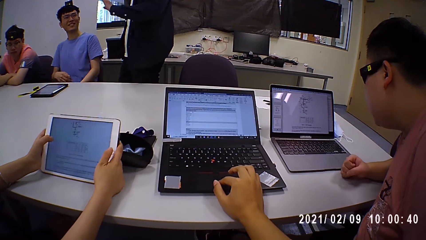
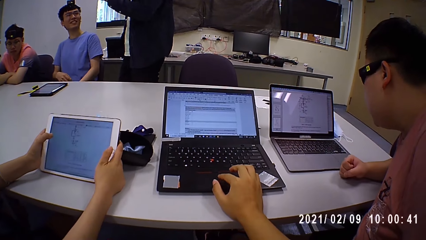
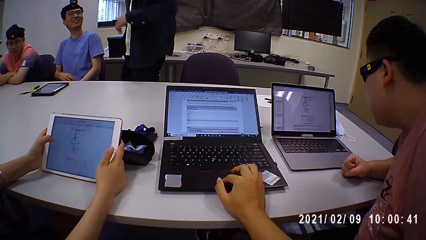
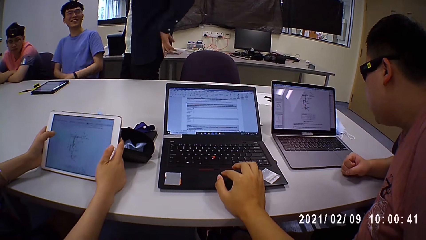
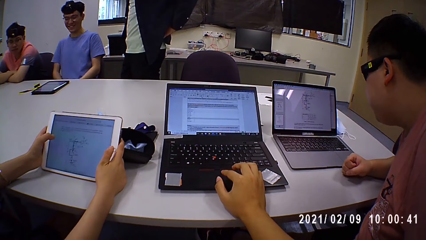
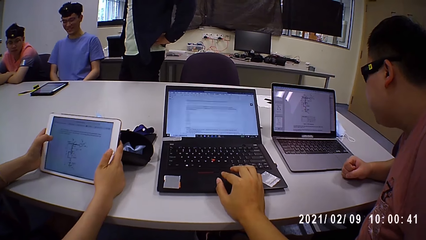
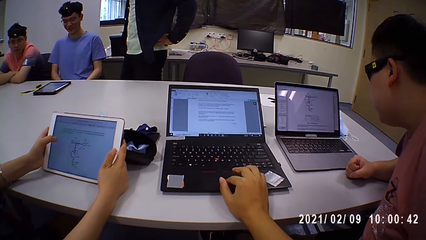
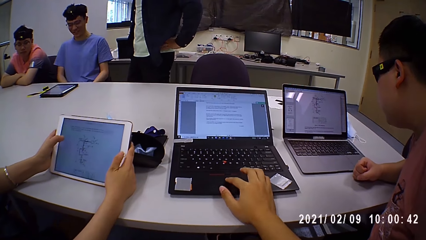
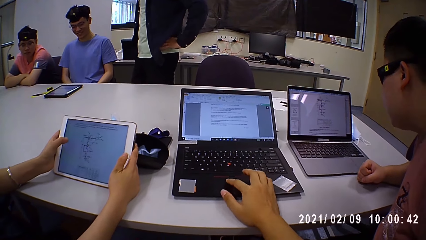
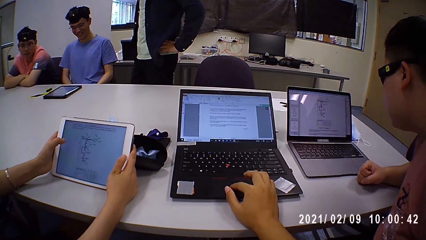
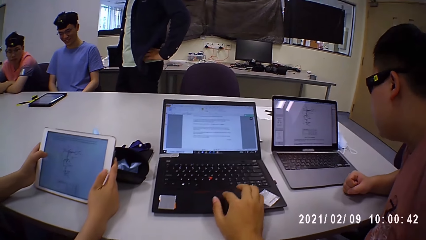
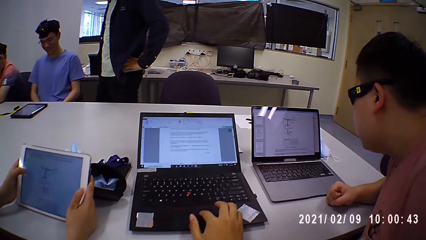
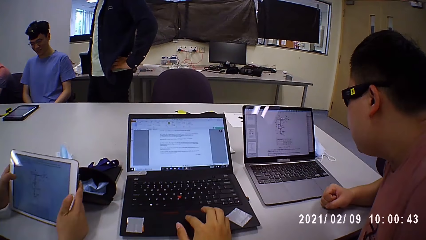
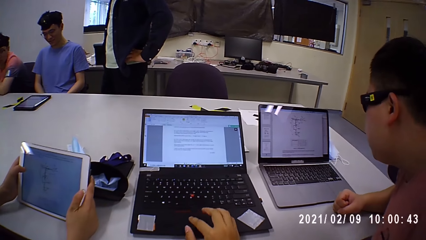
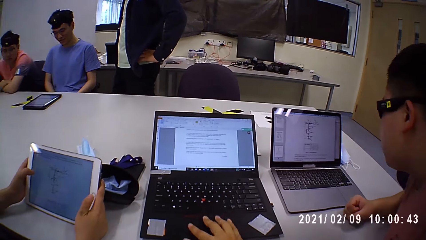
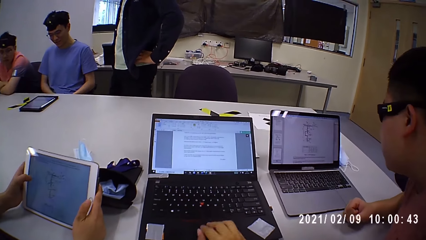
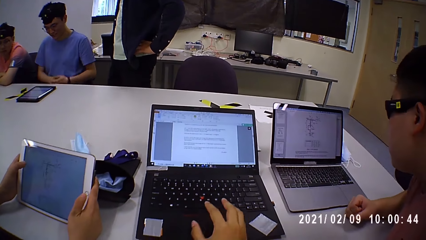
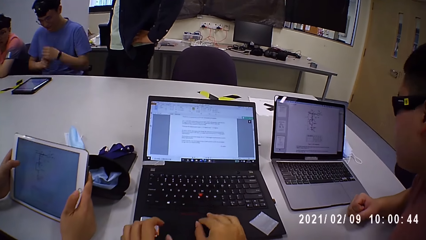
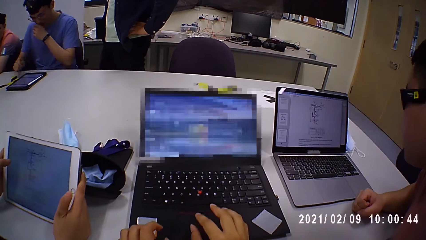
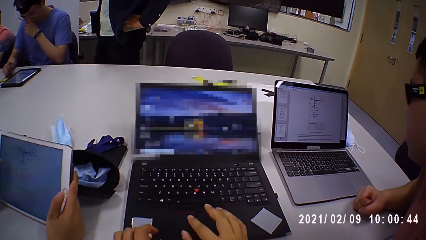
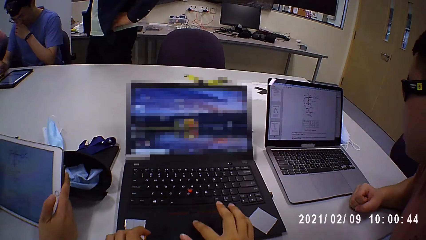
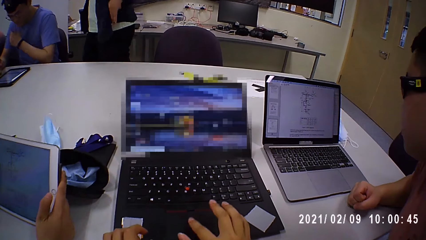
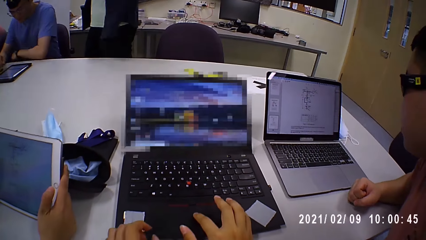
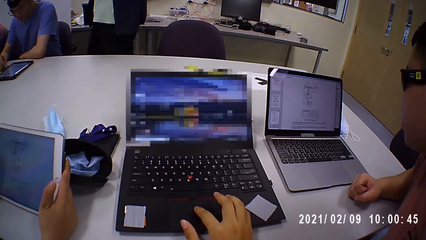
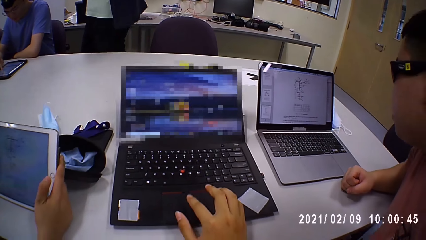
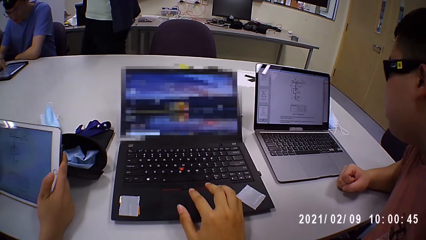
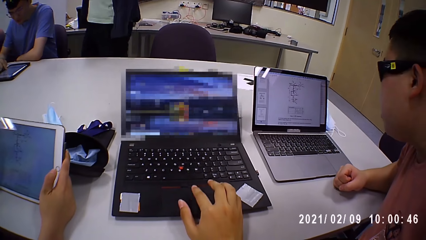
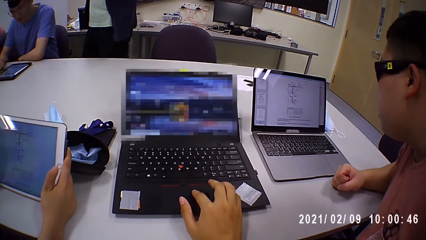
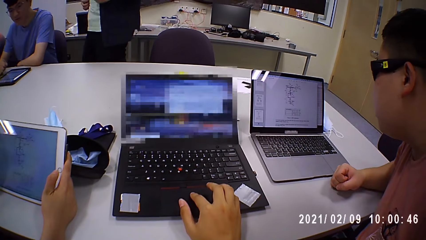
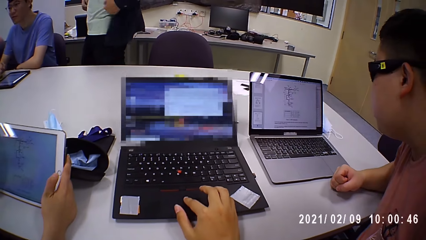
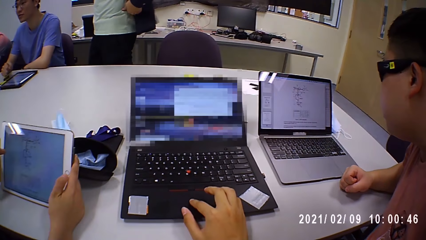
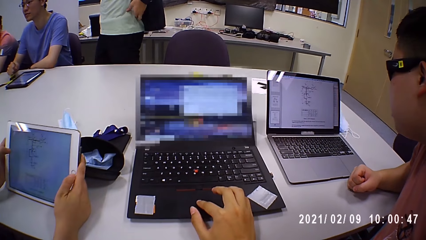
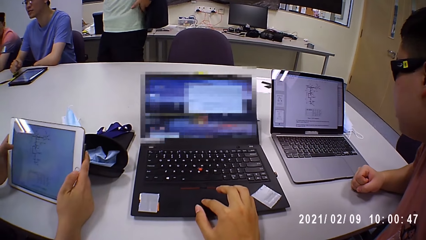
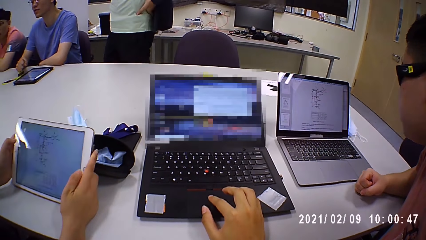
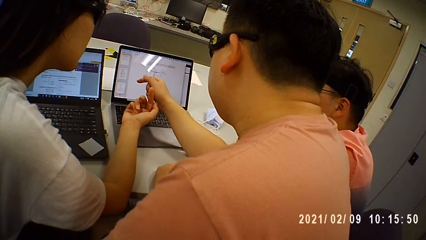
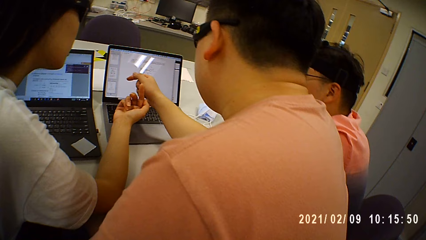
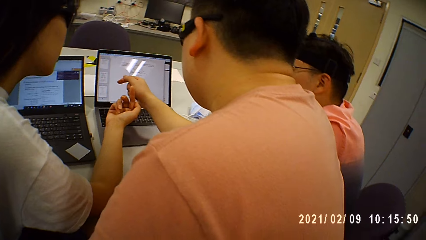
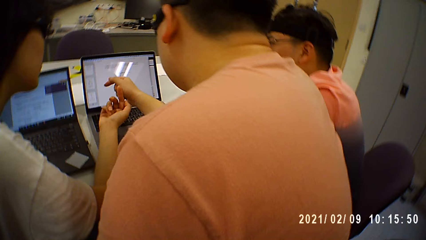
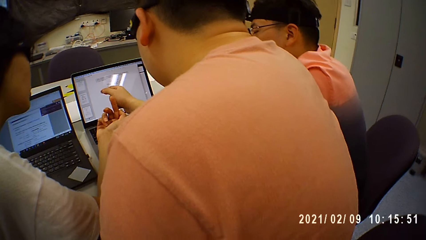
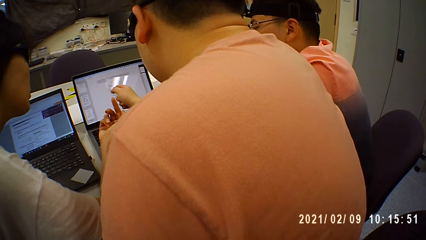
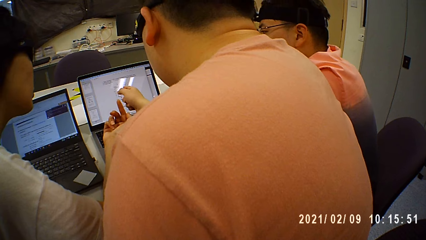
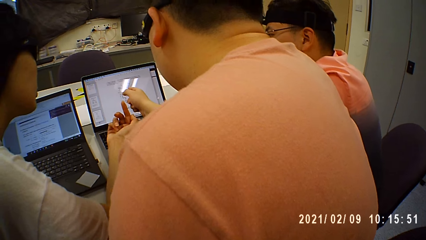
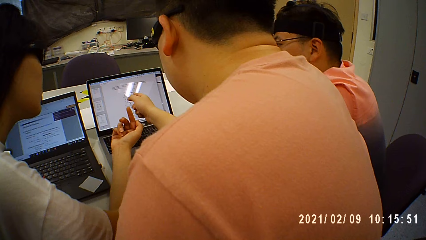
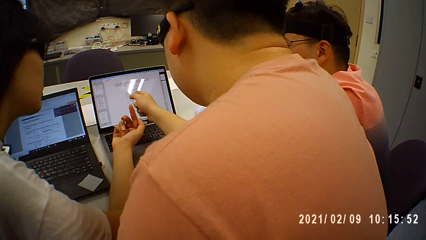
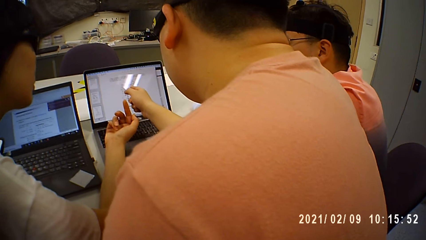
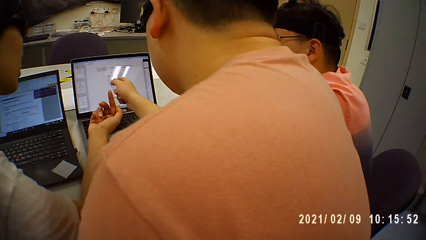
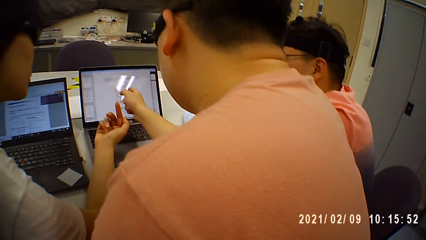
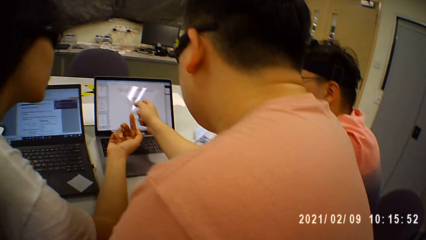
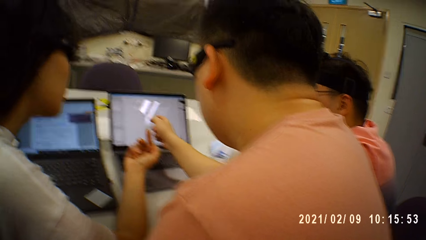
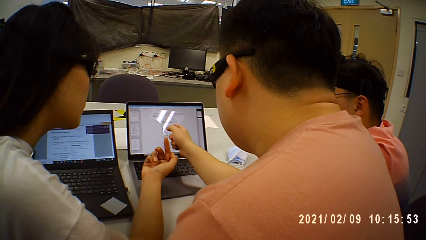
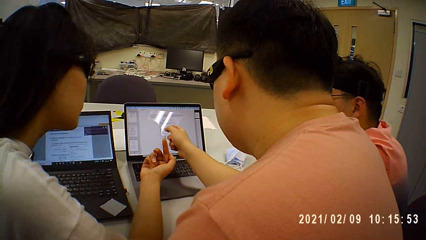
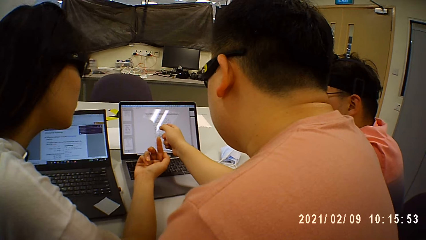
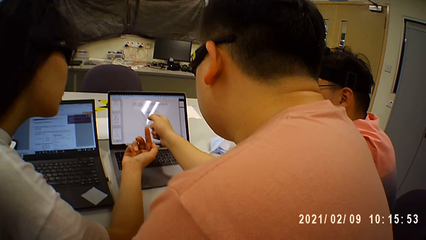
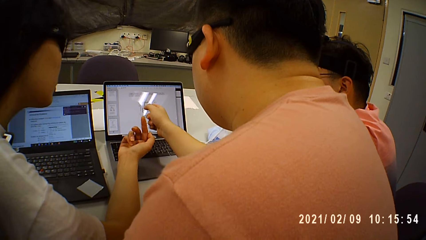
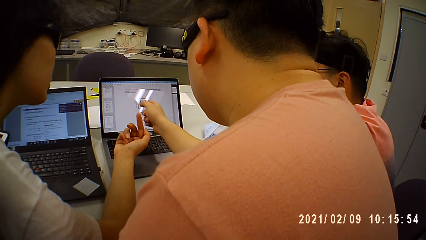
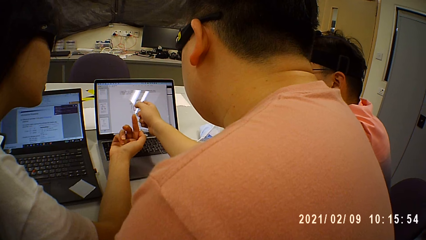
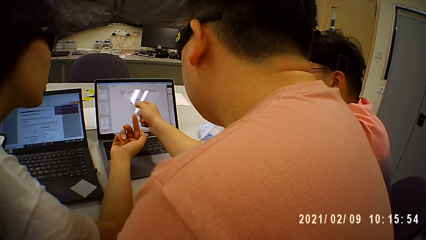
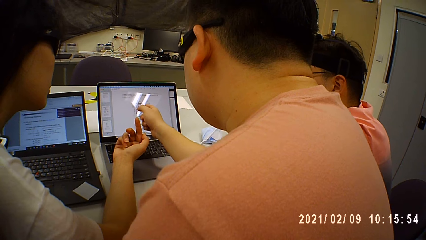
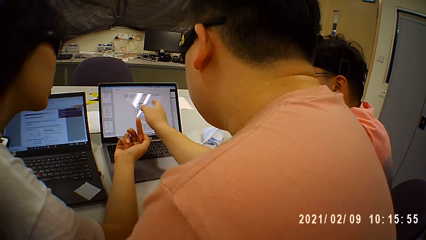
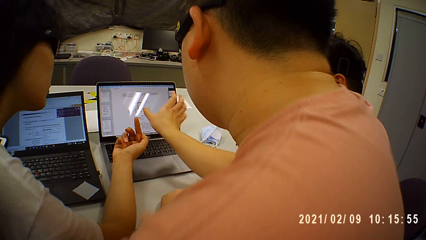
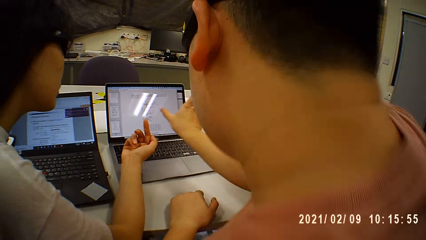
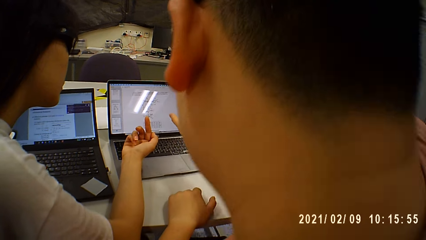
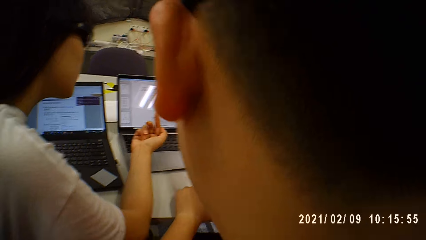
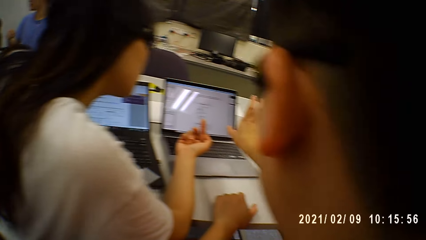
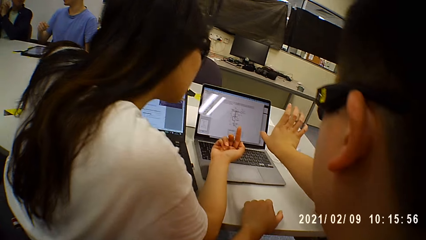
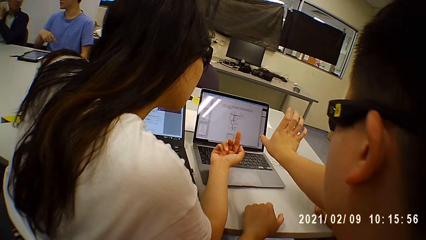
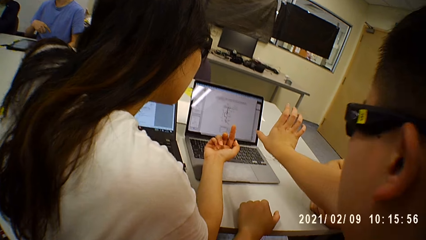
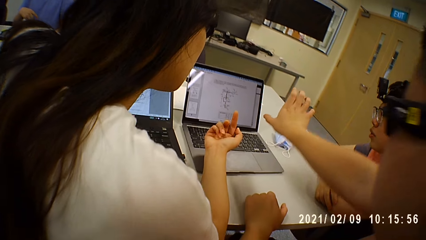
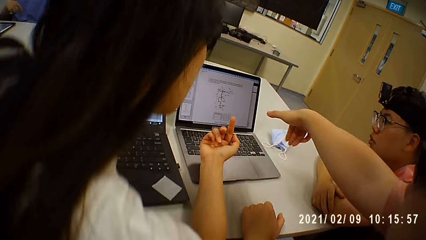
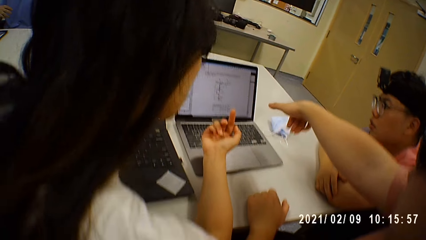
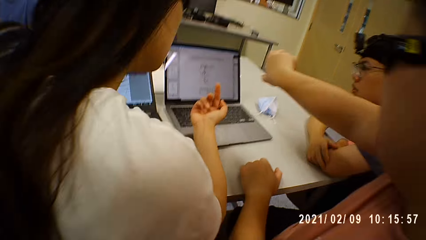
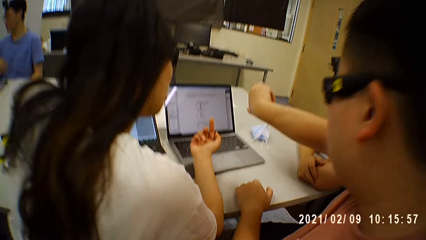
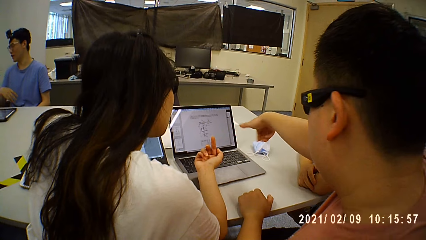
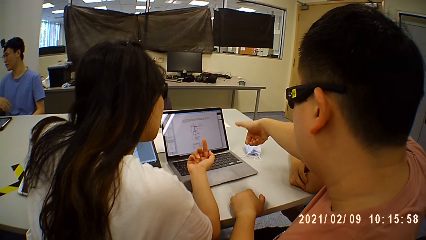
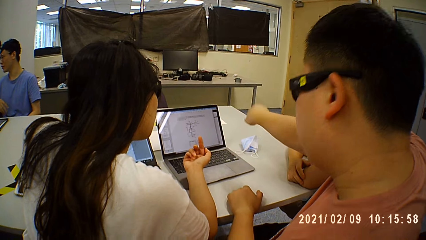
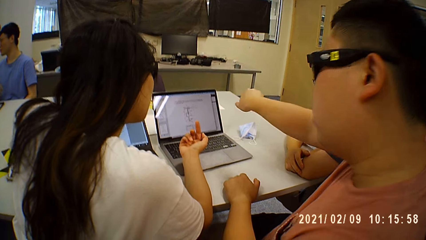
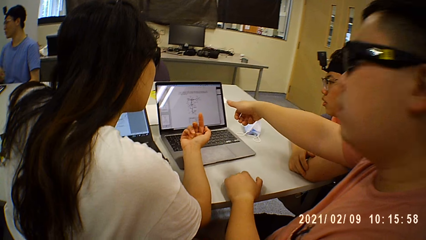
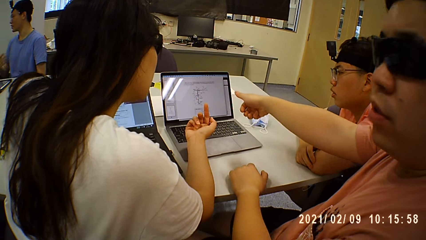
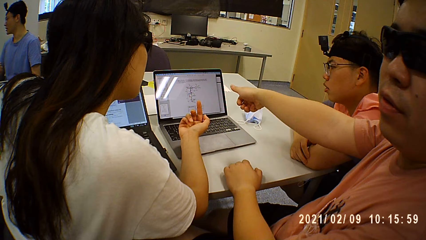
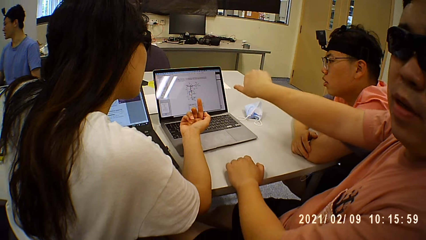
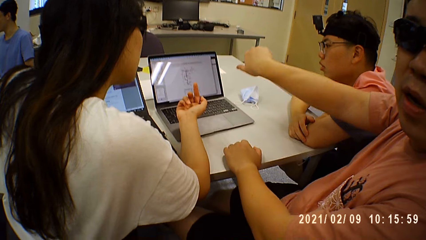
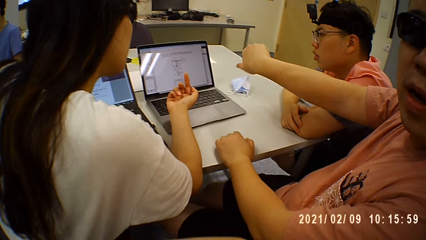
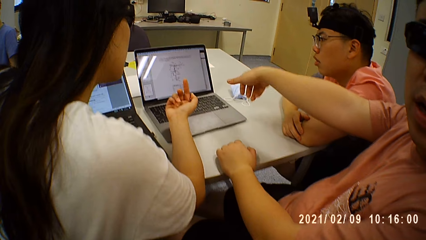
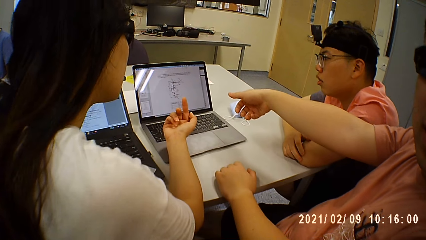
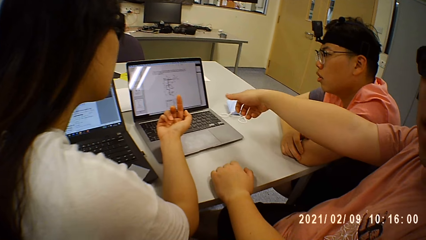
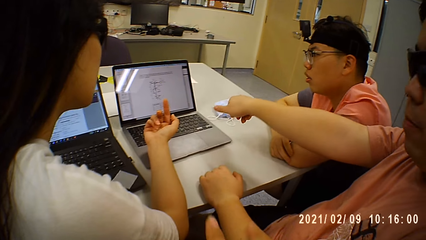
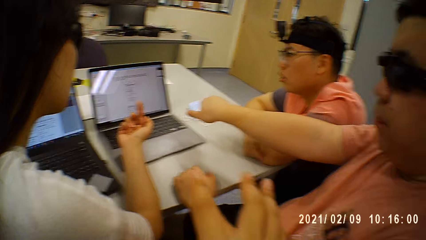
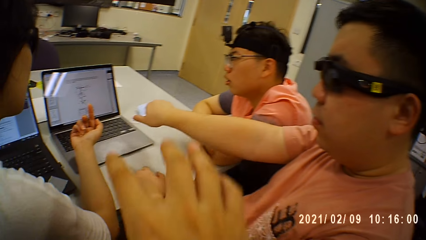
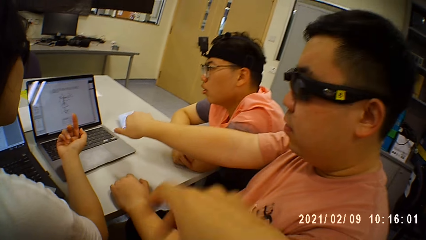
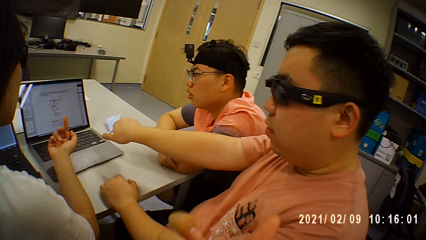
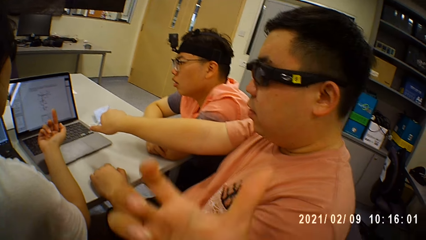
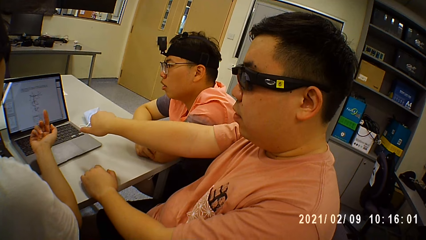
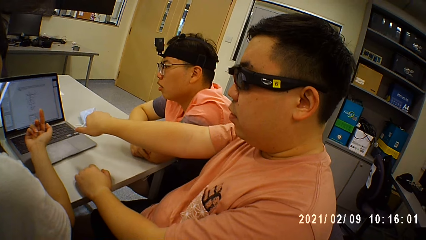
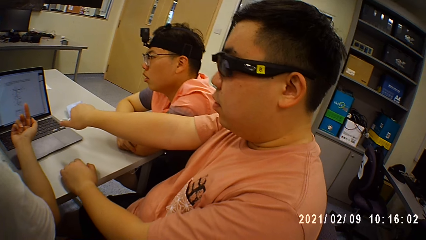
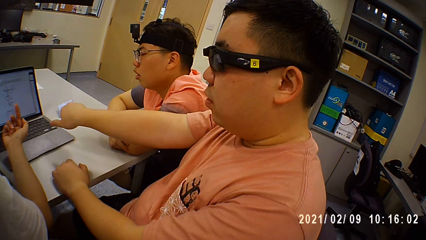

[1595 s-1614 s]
A person browses an iPad. A woman places her right hand on the laptop on the table. The camera wearer looks around. Another person twists an arm. A man converses with the camera wearer. The camera wearer converses with the man.
